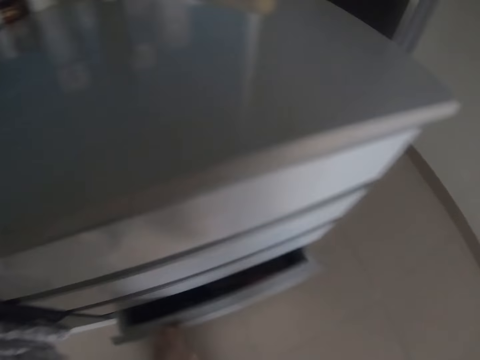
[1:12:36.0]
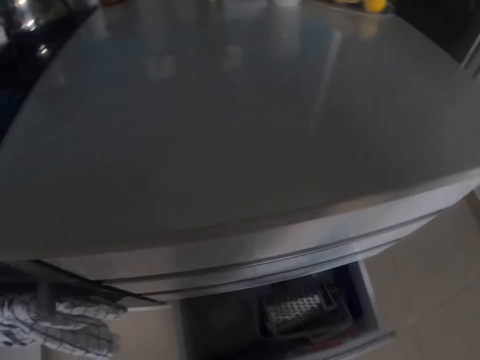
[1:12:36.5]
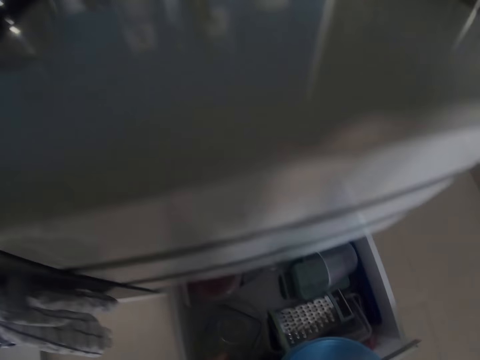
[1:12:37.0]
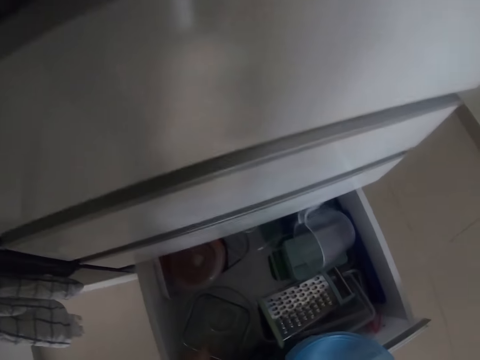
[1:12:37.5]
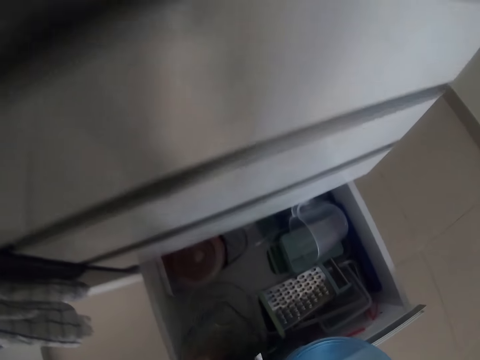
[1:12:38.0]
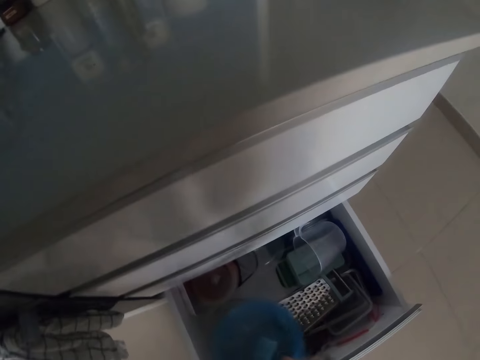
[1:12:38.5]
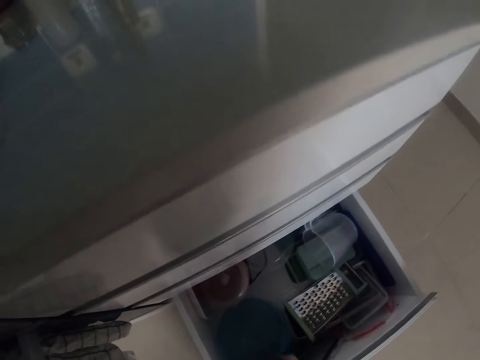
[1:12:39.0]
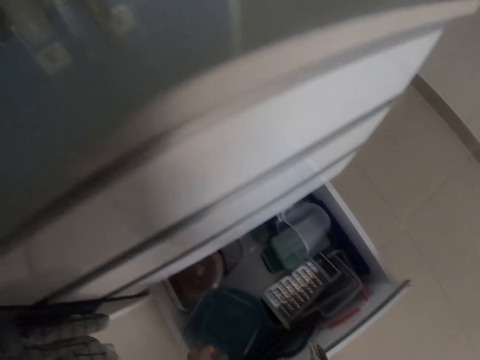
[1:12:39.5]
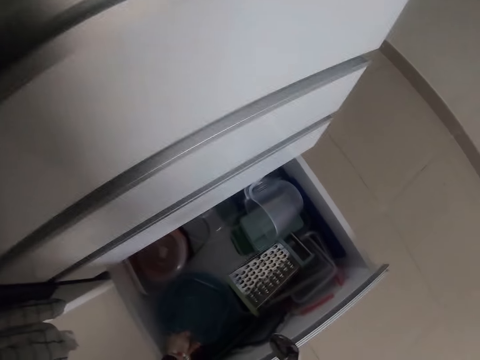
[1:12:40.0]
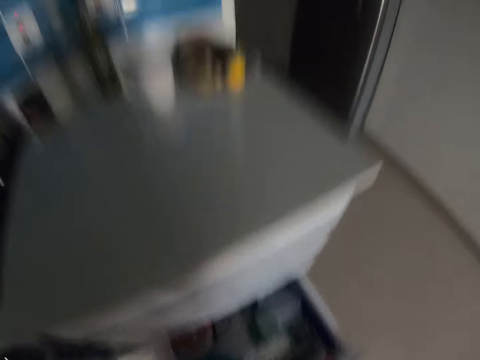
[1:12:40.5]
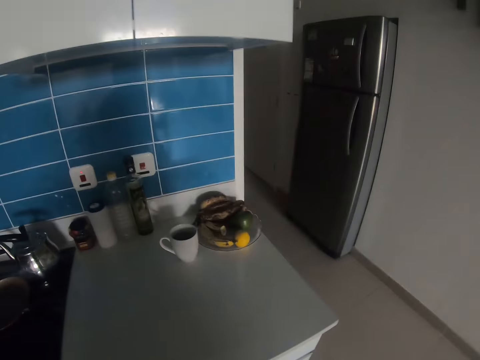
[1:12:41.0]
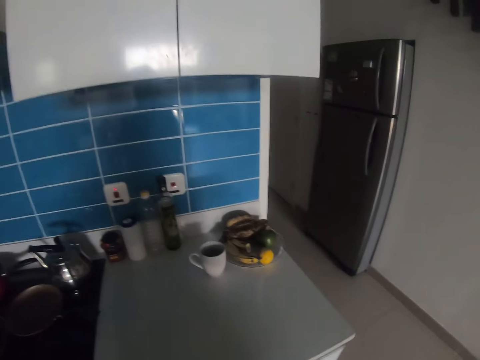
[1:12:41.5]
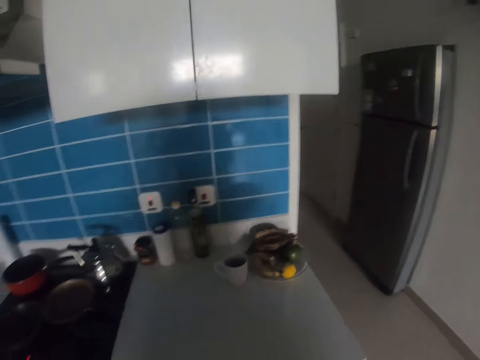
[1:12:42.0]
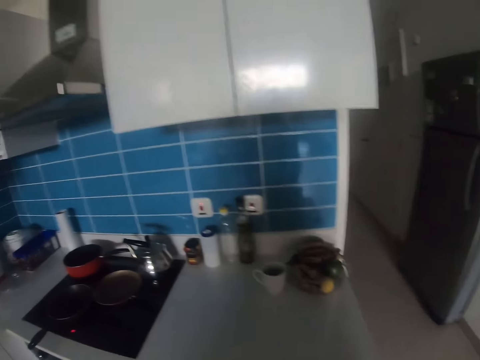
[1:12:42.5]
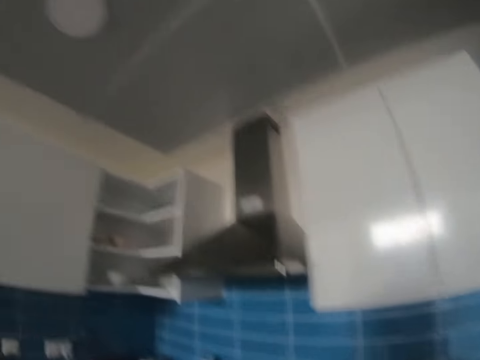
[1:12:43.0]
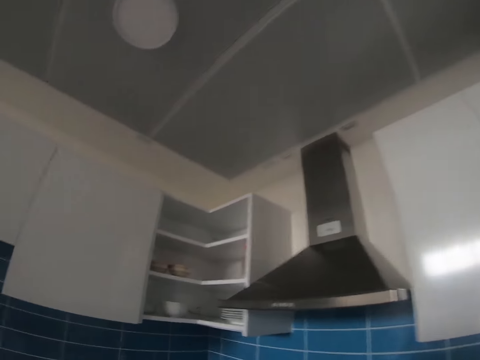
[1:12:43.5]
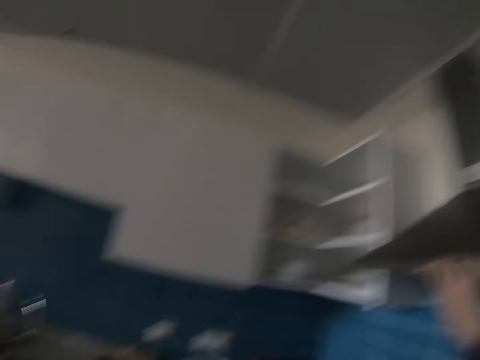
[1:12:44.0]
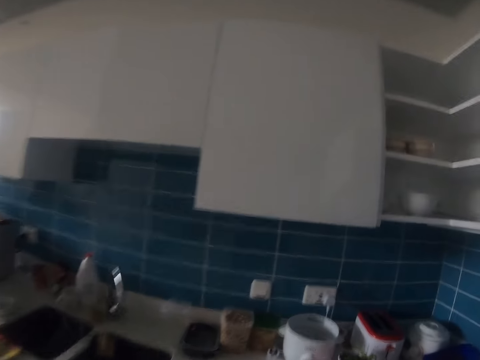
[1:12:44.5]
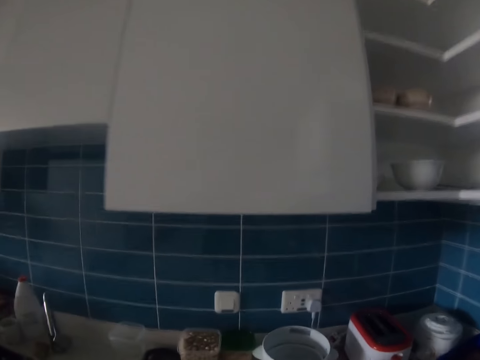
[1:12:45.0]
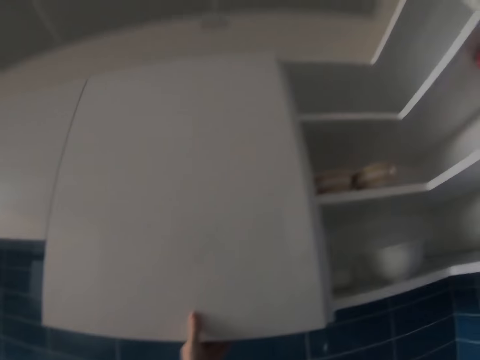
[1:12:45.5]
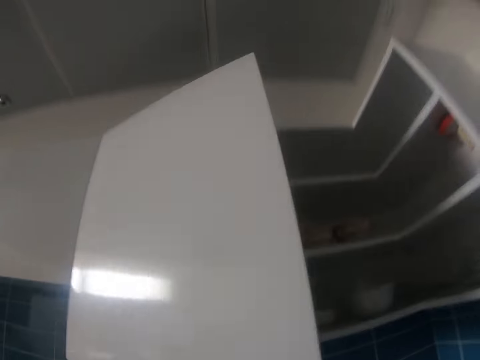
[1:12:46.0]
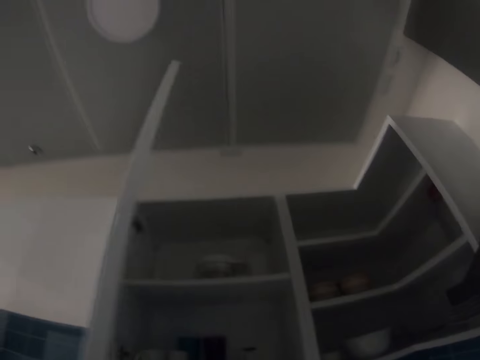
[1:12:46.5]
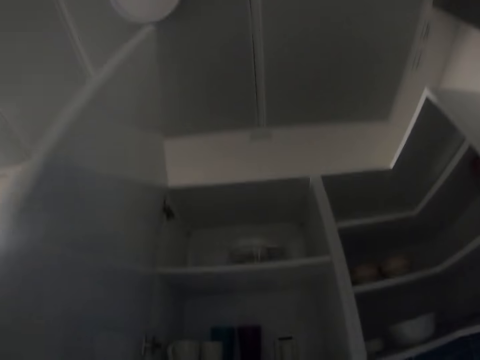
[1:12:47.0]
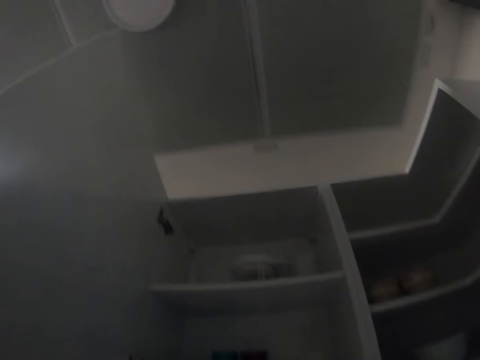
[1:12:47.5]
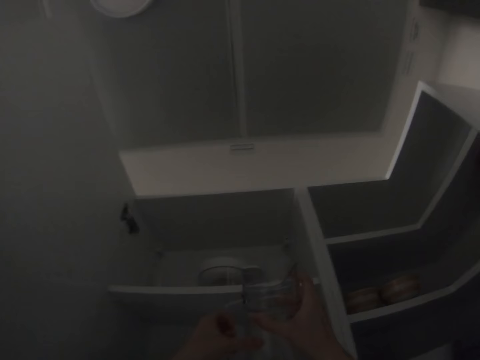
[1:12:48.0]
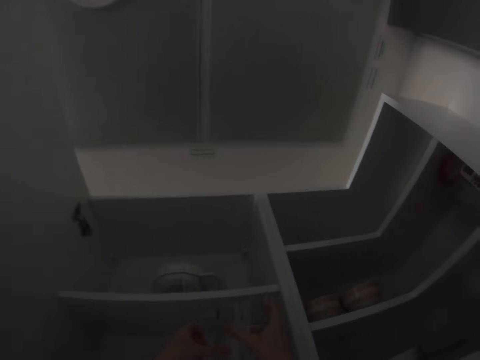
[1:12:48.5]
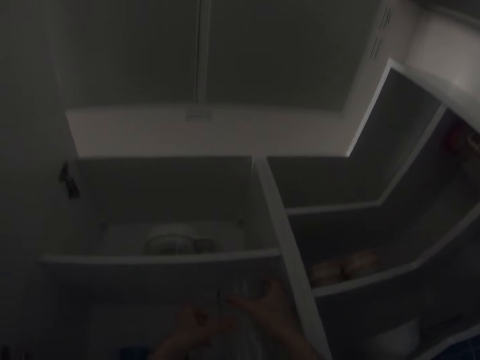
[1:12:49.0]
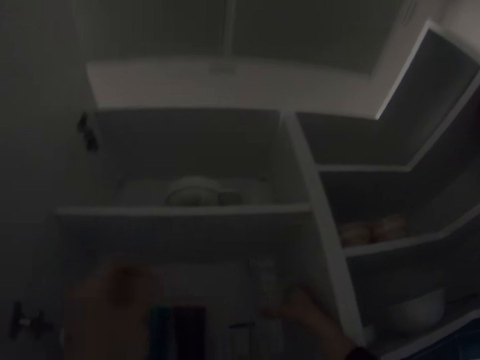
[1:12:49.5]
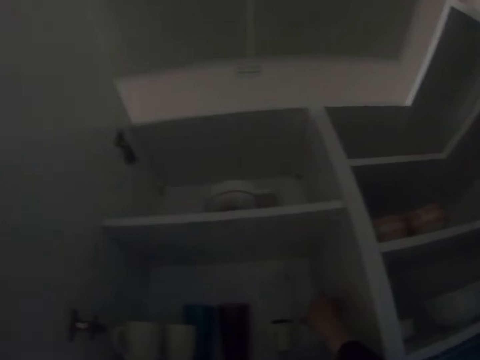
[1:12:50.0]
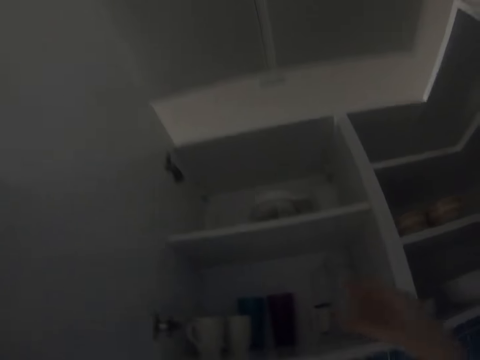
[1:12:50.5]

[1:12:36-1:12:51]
The camera wearer opens the drawer. They put the container in the drawer. They look around the room. They walk around the room. They open a cabinet. They put a jug or cup in the cabinet.

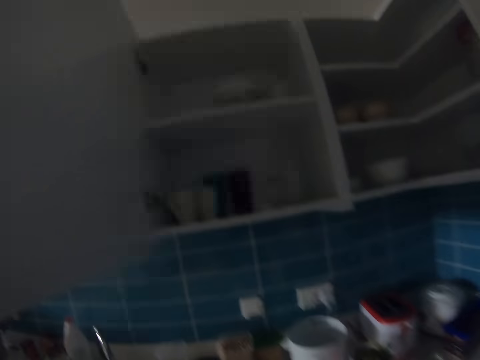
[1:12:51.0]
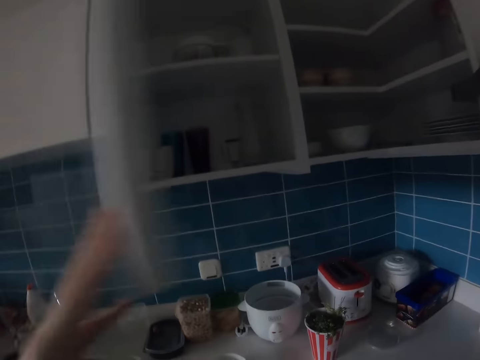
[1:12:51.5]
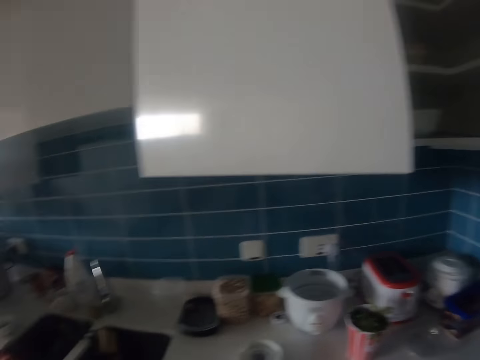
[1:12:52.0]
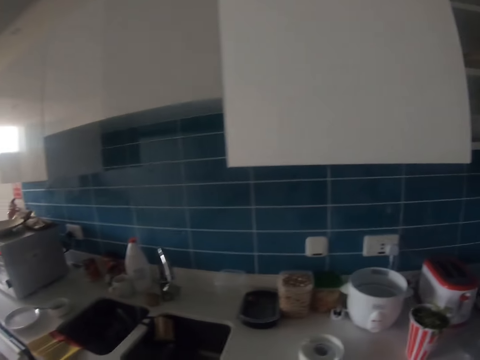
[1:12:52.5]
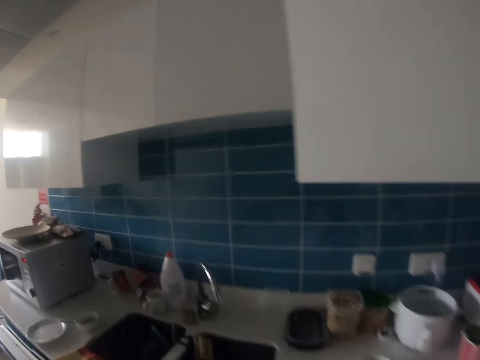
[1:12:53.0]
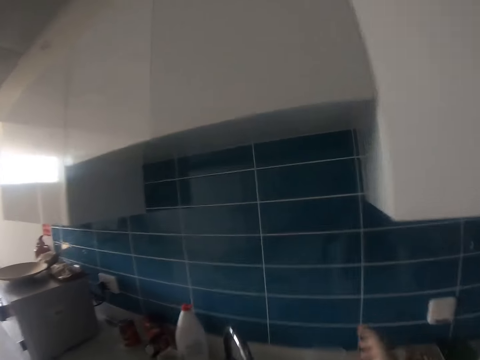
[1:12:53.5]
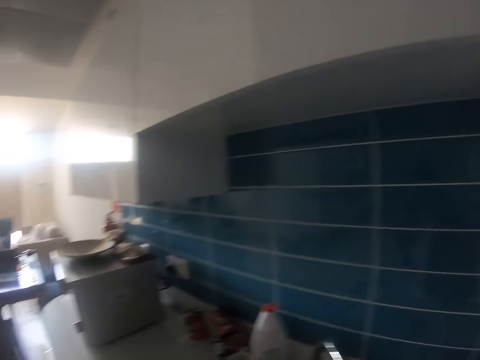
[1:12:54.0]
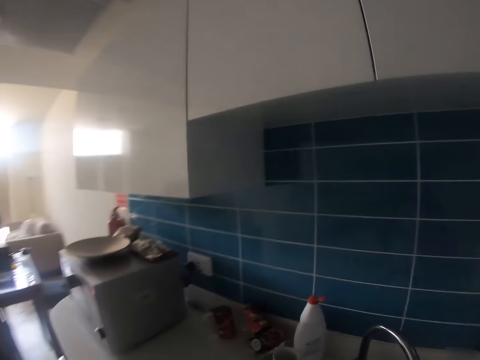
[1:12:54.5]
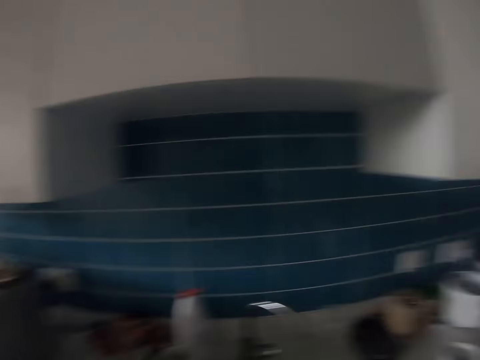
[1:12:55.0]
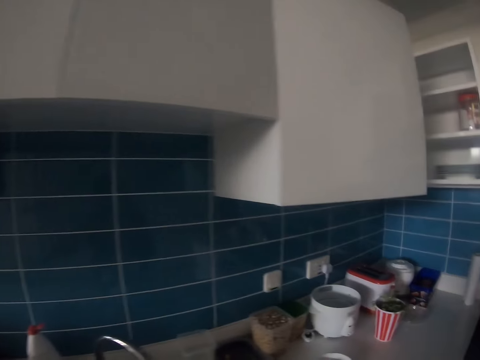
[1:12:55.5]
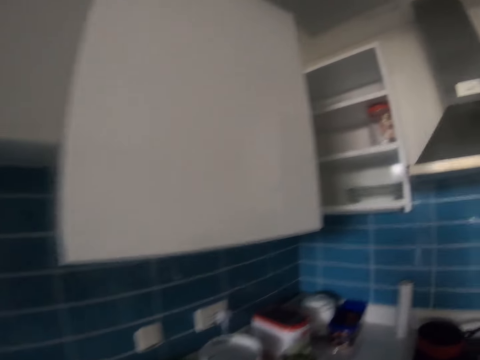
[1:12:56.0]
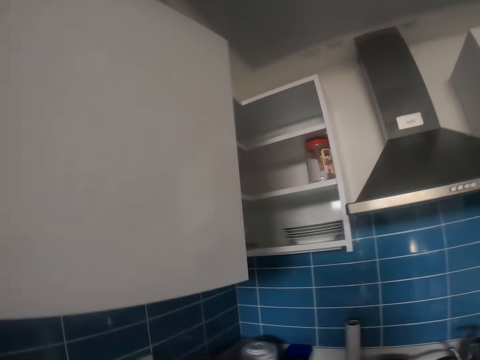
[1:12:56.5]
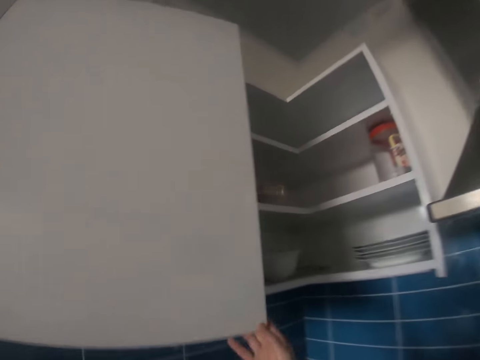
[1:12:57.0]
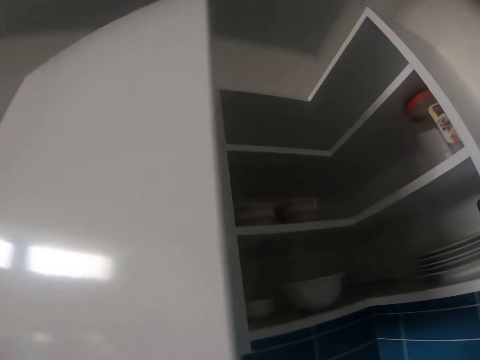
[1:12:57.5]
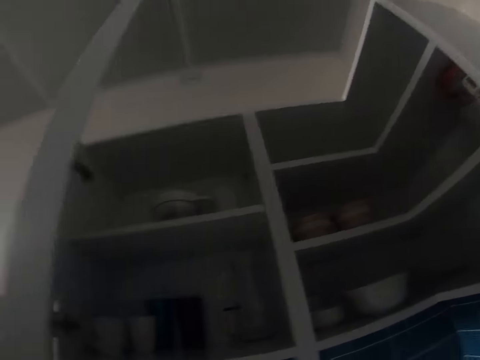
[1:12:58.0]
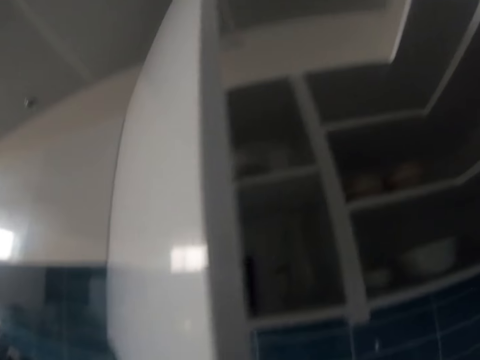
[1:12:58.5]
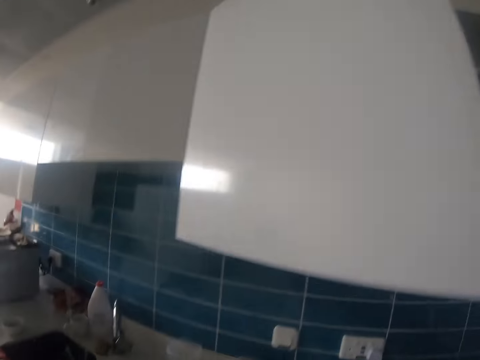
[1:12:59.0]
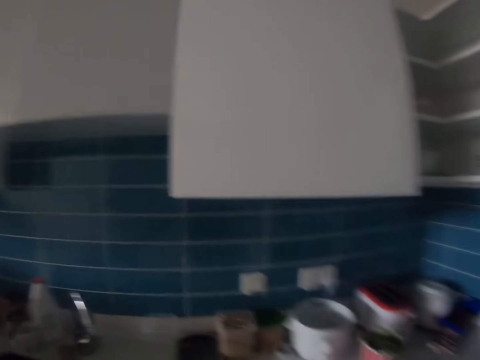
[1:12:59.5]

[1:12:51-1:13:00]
The camera wearer closes the cabinet. They walk around the room. They open the cabinet. They close the cabinet. They walk around the room.

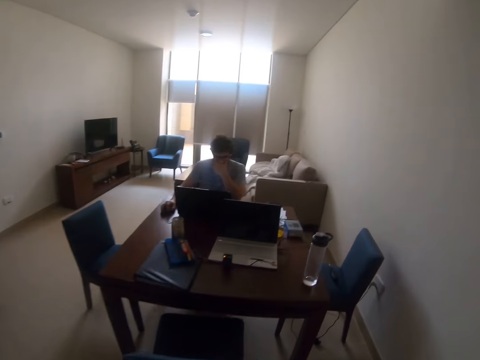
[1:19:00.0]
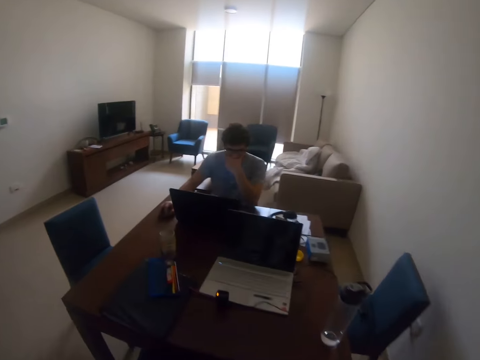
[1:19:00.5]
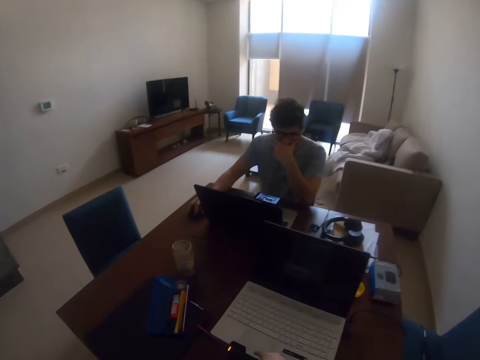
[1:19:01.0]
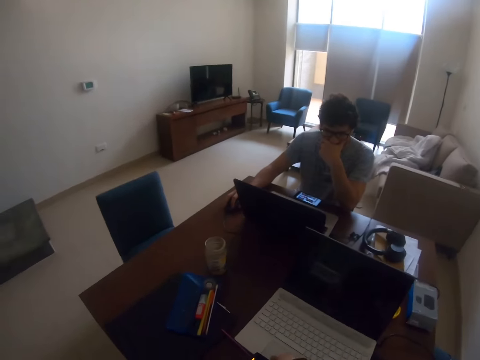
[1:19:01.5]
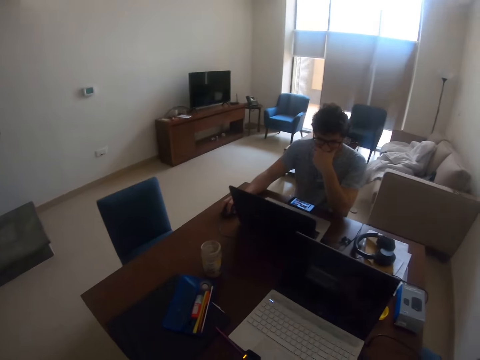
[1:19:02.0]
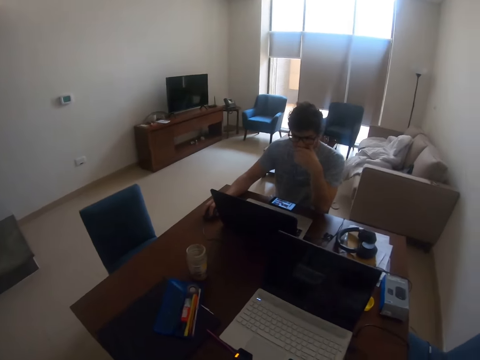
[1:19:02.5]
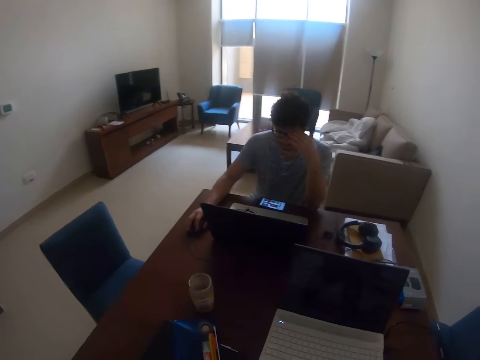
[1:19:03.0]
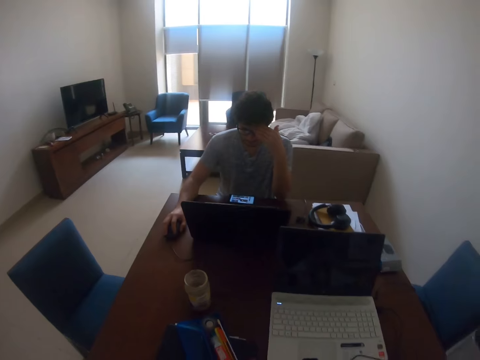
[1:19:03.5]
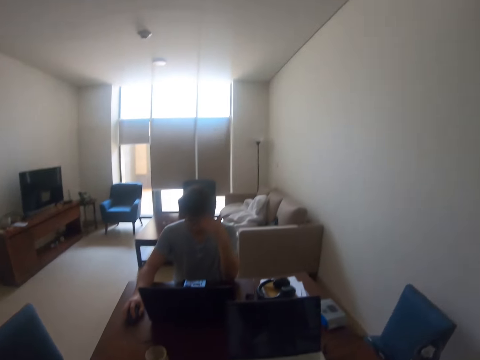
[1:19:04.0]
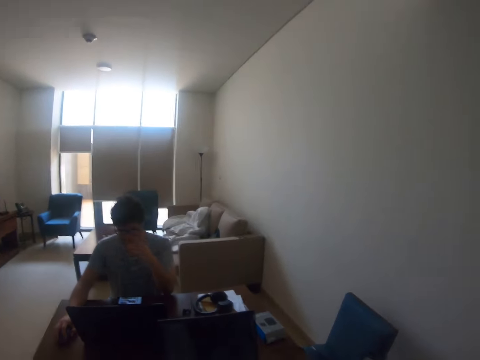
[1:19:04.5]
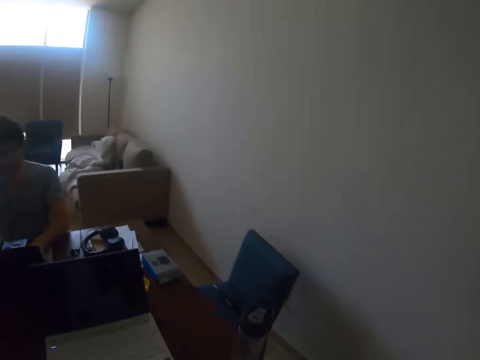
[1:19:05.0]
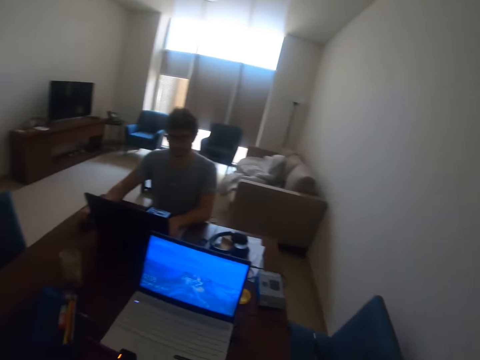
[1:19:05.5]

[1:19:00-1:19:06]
The camera wearer operates a laptop. They touch the laptop mouse.
